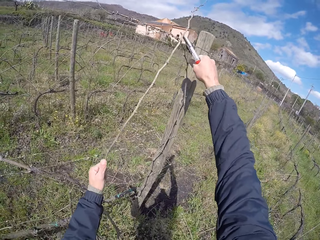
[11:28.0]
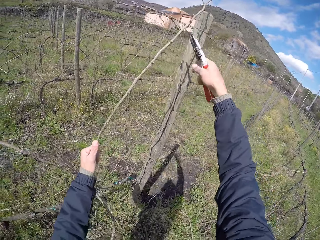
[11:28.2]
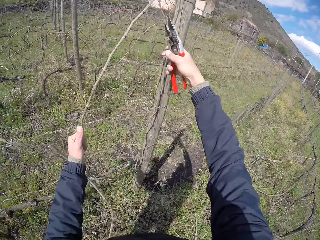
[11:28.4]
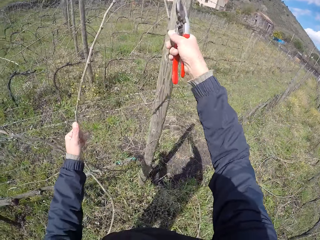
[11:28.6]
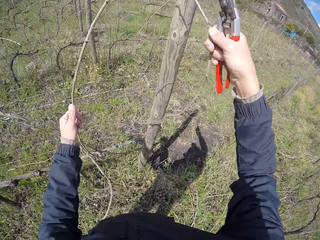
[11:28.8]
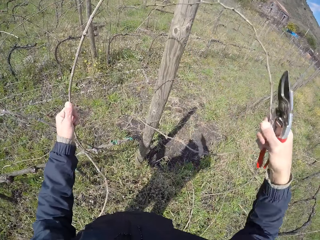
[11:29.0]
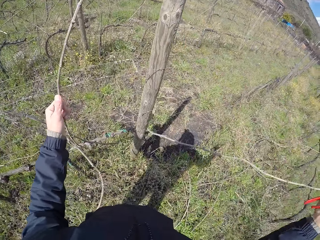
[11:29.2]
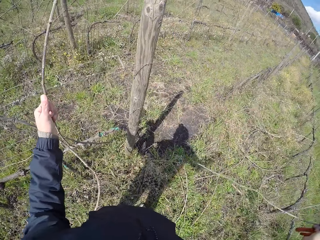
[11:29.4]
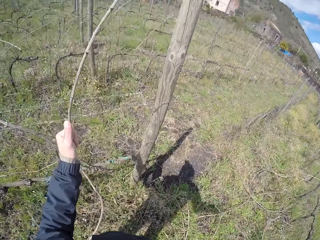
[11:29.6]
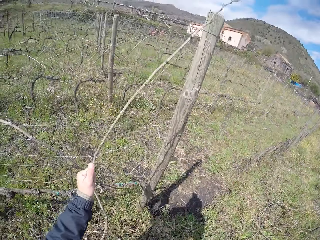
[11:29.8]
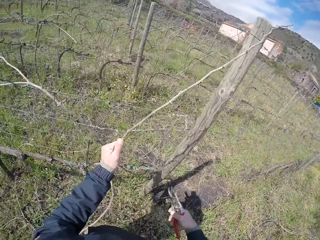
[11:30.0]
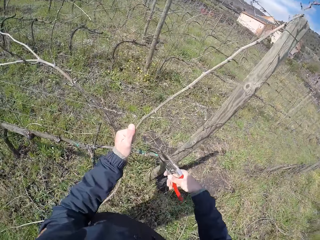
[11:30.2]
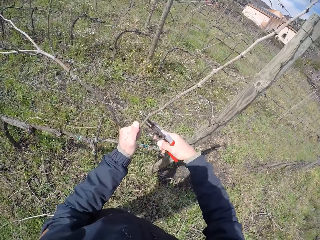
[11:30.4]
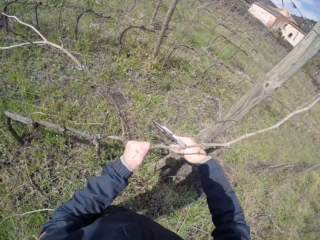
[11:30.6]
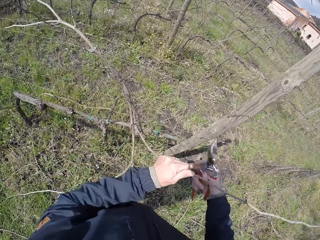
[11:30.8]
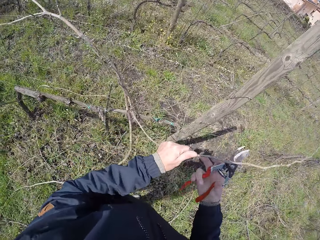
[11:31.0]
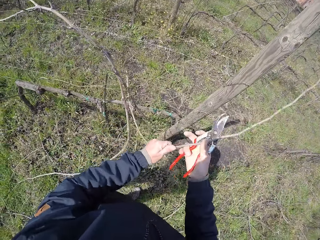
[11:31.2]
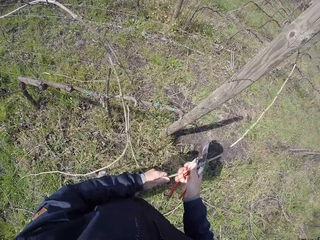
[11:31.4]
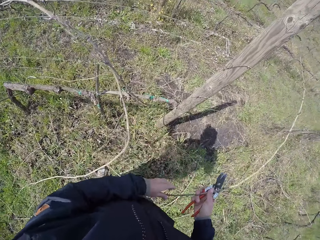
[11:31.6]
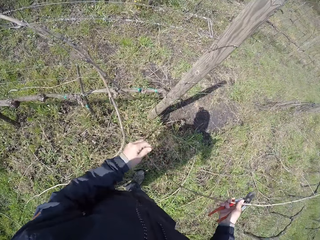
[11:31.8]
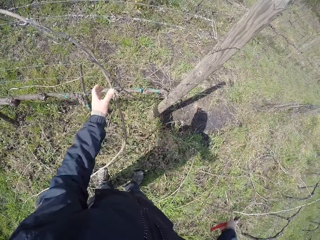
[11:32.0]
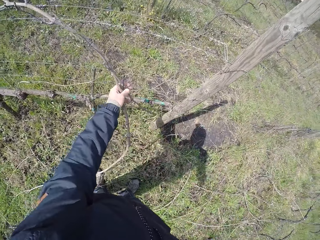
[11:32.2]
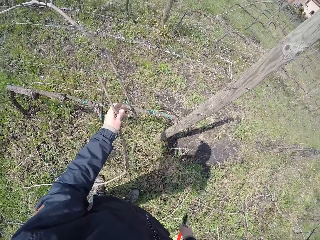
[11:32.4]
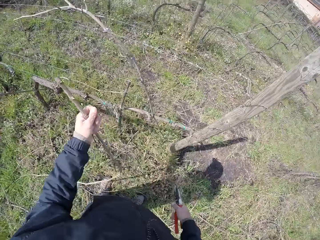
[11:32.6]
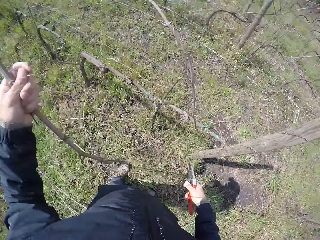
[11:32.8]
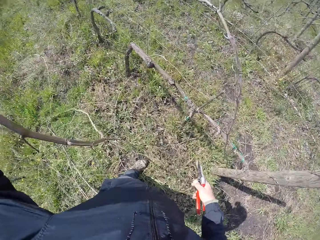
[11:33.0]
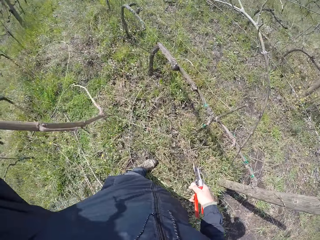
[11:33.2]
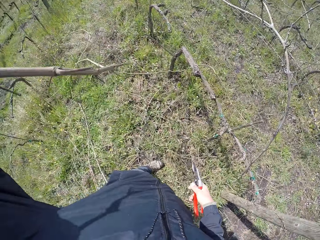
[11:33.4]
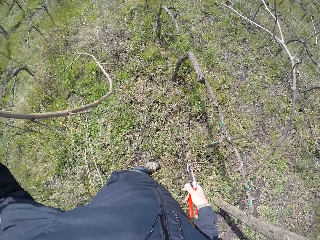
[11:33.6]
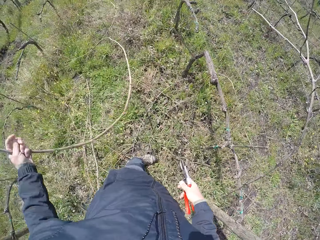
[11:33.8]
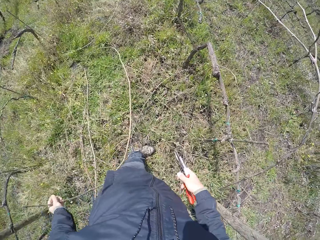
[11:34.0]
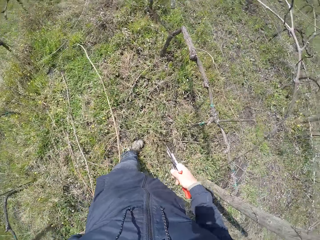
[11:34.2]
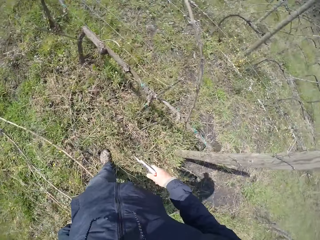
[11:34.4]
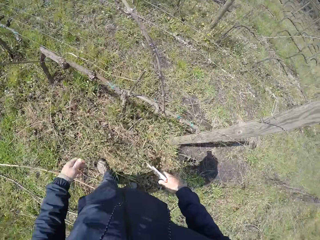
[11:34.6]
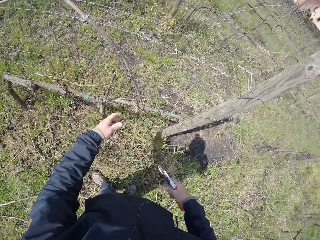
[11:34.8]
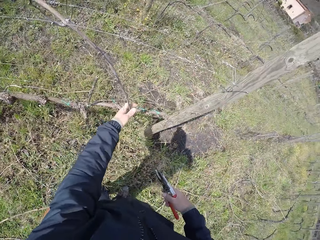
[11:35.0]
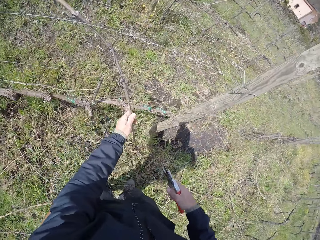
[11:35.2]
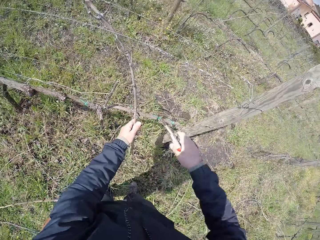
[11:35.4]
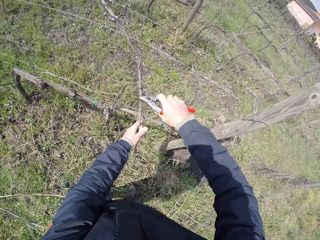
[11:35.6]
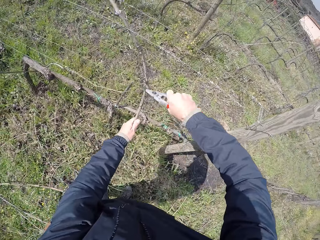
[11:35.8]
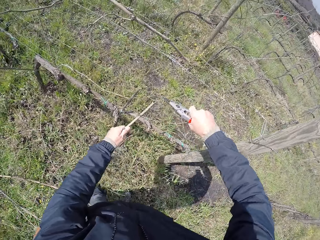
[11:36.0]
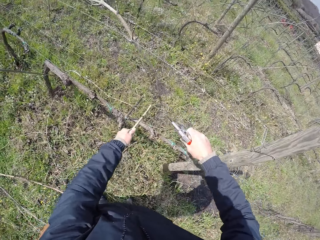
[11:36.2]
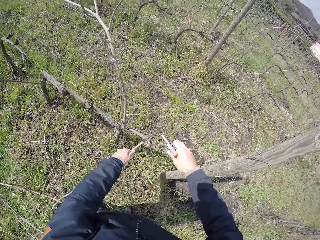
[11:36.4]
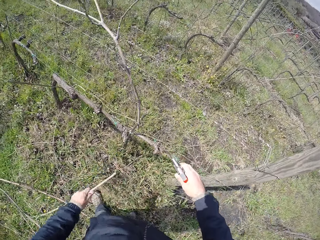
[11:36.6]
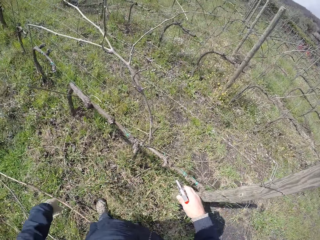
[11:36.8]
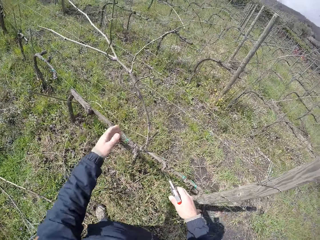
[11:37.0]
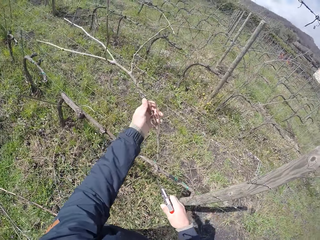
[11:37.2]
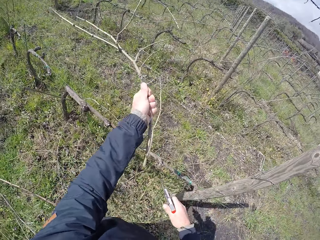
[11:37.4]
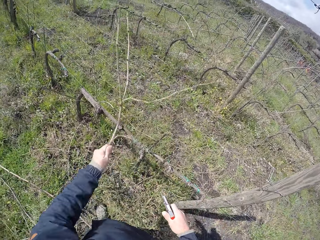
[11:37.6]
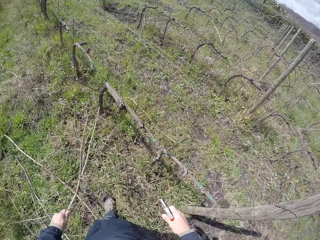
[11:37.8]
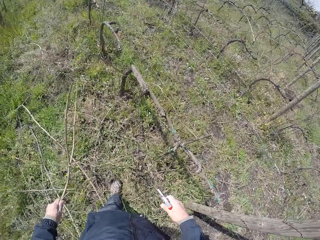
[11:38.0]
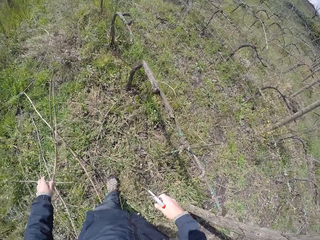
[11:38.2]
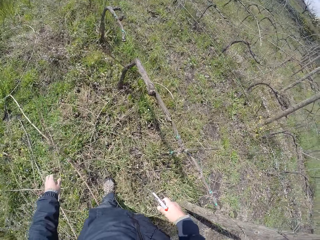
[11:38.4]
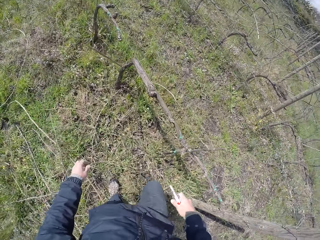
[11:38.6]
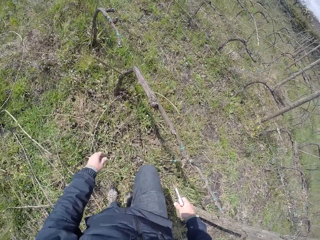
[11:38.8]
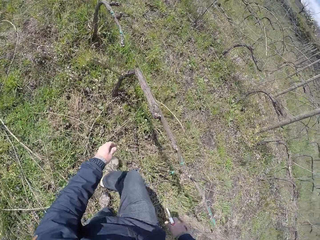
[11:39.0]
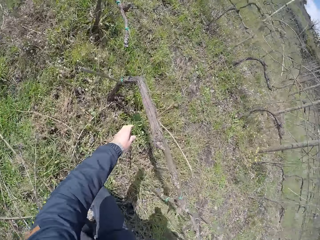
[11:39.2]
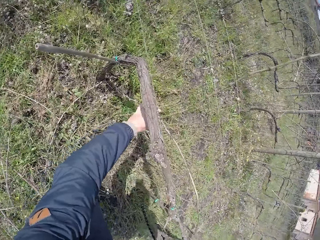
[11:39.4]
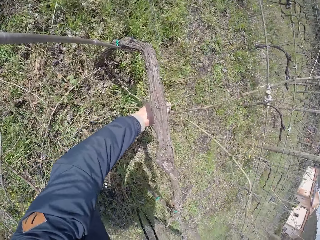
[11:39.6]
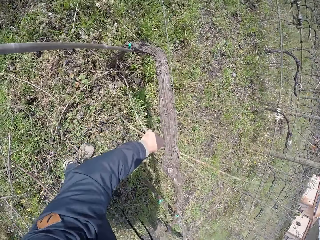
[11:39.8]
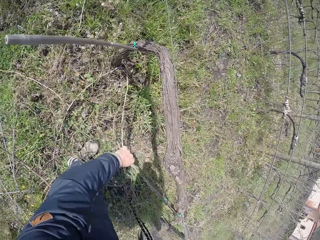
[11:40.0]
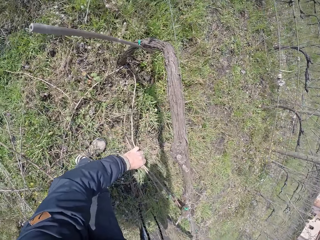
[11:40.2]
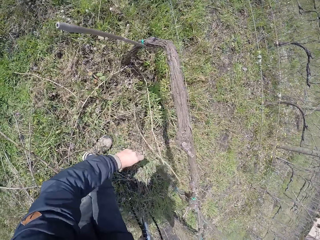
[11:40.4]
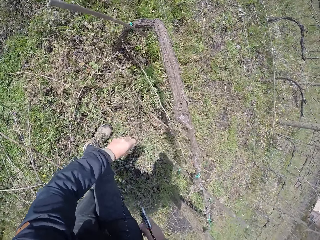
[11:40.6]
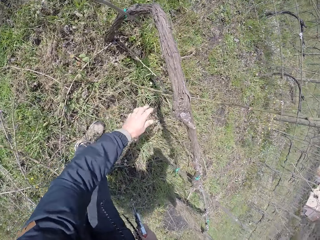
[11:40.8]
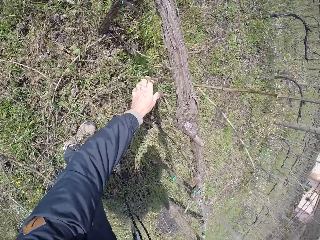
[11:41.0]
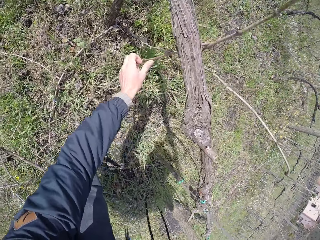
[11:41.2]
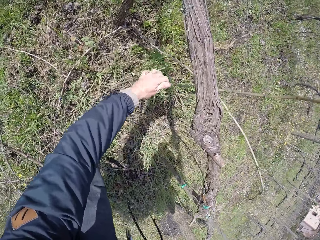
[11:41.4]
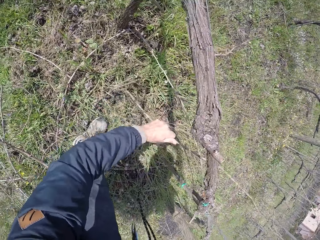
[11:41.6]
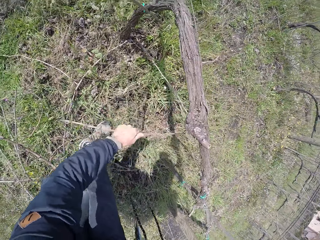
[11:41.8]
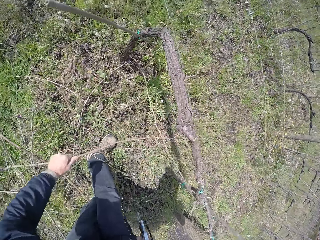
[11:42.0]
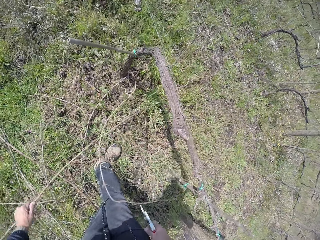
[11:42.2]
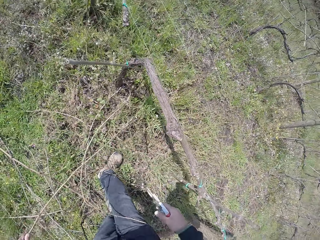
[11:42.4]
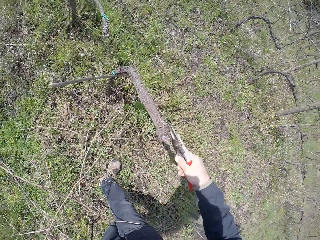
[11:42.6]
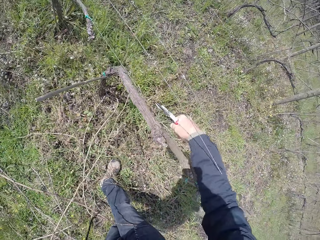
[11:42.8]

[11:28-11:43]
The camera wearer pulls a stick on the wired fence with his right hand. He drops the stick on the floor with his right hand. He prunes the stick with the pruner in his right hand. He drops the stick on the floor with his right hand. He picks a stick on the wired fence with his left hand. He drops the stick on the floor with his left hand. He picks a stick on the wired fence with his left hand. He prunes the stick with the pruner in his right hand. He drops the stick on the floor with his left hand. He picks a stick on the wired fence with his left hand. He drops the stick on the floor with his left hand. He picks a stick on the wired fence with his left hand. He pulls the stick.

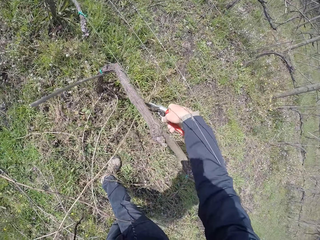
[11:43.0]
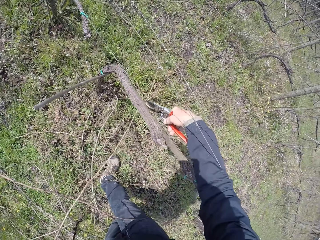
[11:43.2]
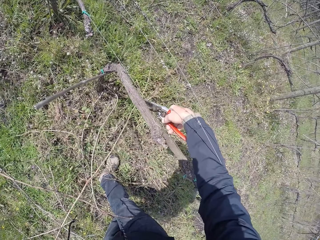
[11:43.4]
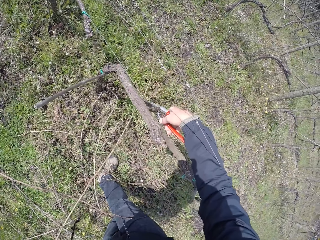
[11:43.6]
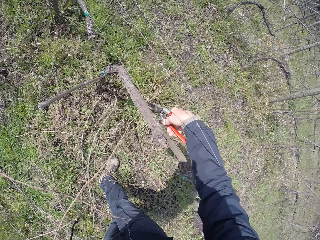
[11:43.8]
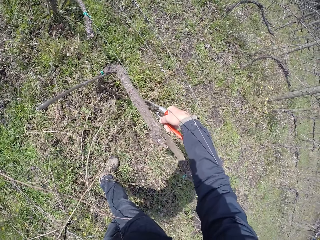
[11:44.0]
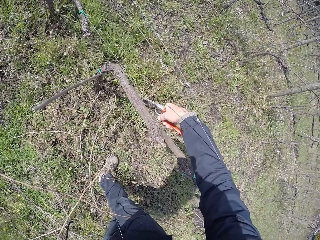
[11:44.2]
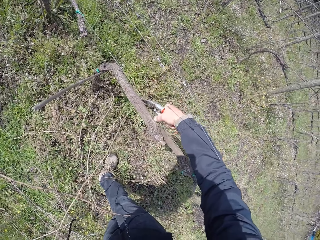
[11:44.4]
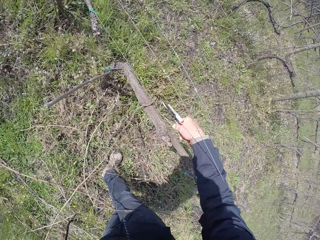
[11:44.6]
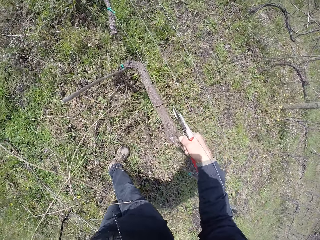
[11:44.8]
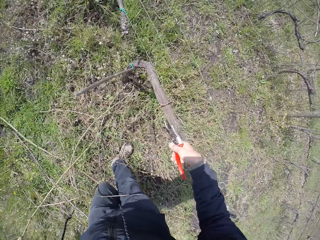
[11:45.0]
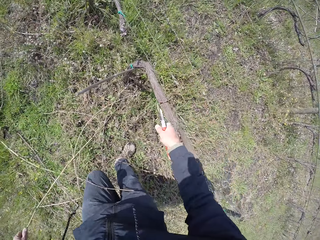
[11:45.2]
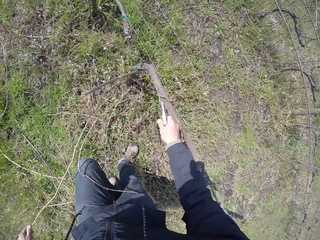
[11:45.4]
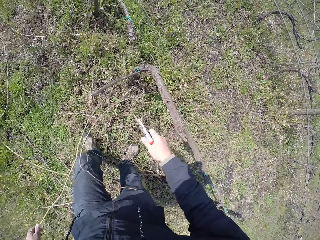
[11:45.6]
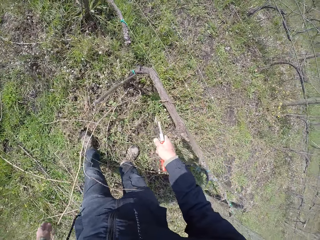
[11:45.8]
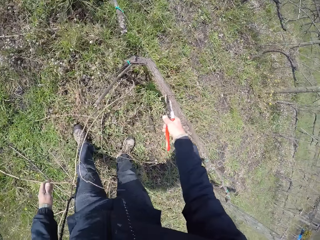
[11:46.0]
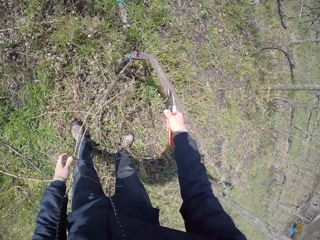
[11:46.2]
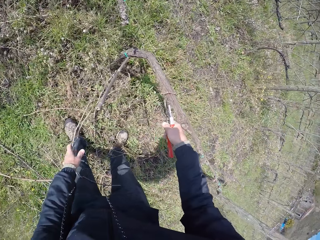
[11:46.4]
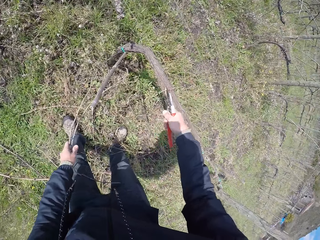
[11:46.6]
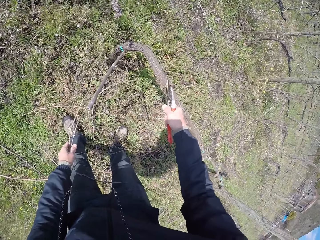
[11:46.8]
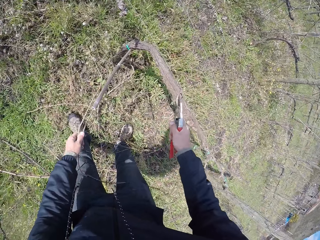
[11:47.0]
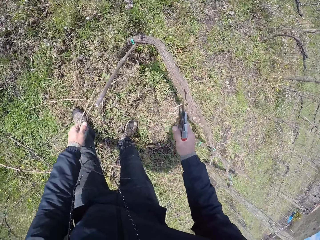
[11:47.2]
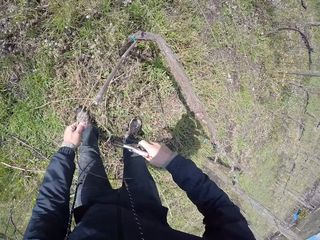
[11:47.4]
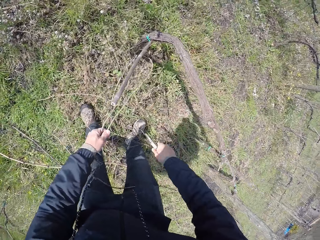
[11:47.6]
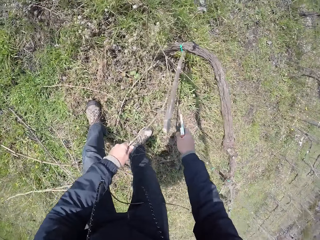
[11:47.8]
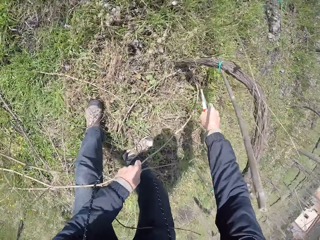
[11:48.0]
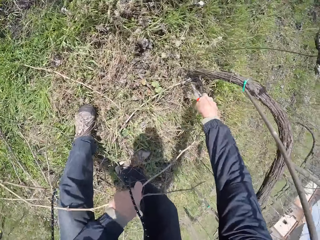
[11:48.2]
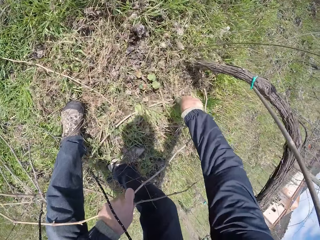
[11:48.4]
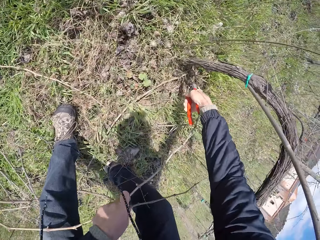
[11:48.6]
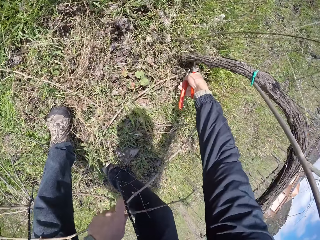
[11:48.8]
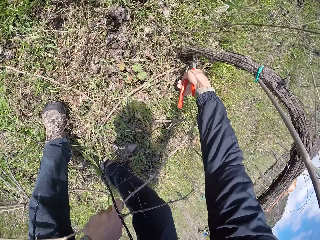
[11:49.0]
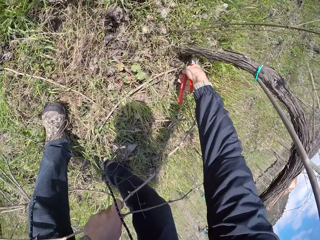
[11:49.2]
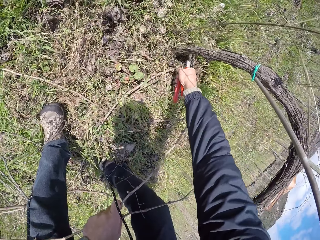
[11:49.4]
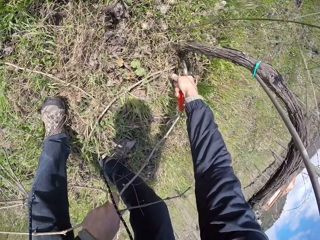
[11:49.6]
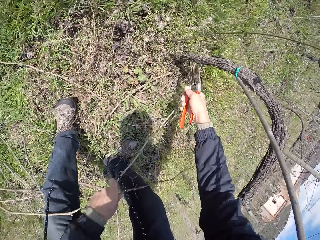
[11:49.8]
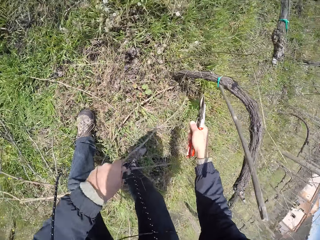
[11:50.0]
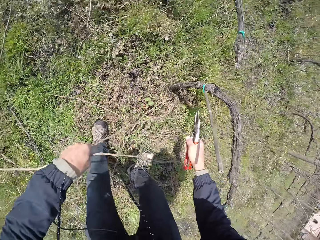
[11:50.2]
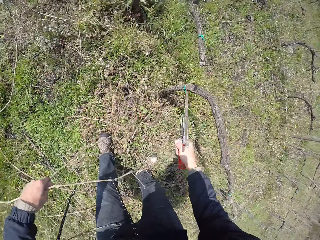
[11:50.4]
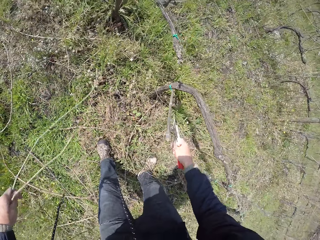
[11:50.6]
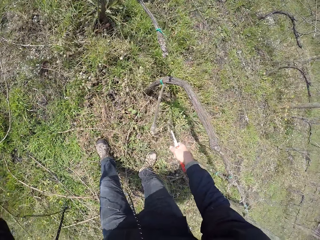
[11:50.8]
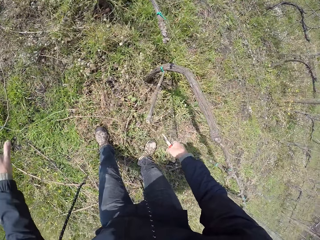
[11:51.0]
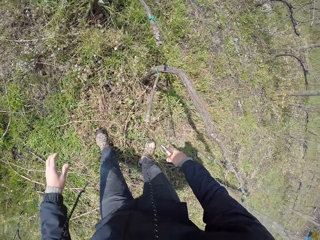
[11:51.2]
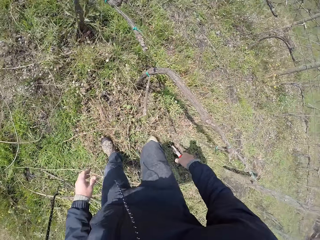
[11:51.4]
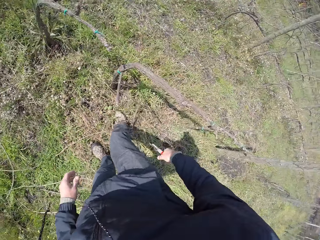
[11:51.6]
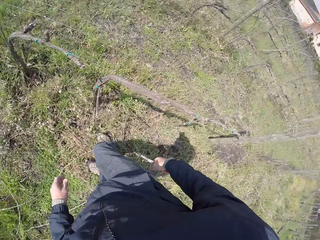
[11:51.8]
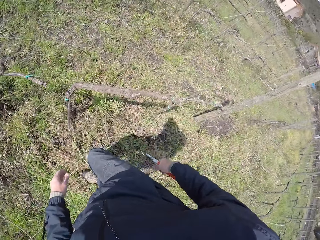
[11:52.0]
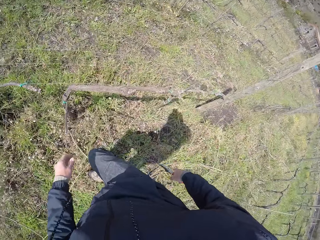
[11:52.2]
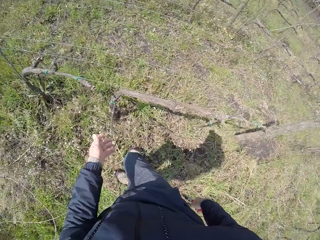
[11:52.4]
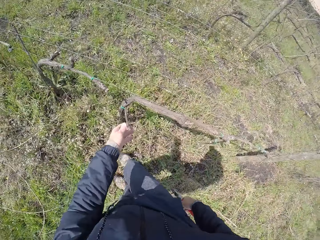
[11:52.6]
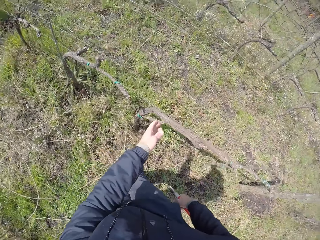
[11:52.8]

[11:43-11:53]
The camera wearer prunes the stick with the pruner in his right hand. He drops the stick on the floor with his left hand.
